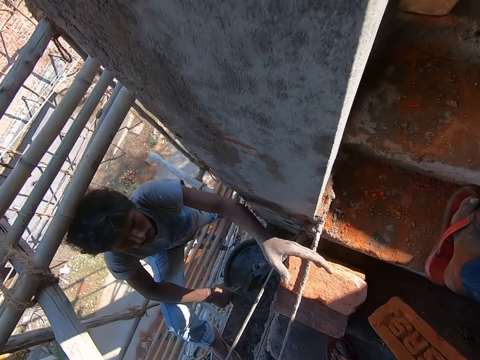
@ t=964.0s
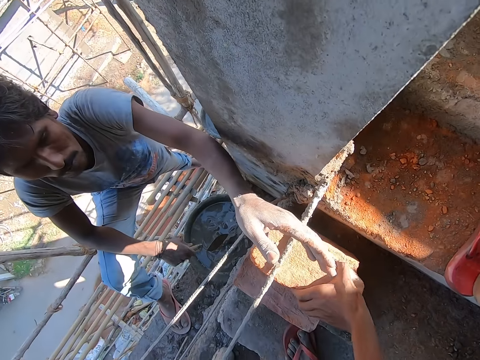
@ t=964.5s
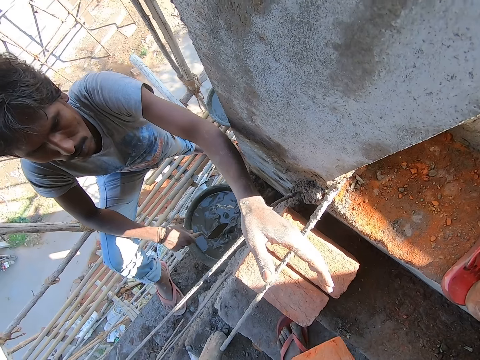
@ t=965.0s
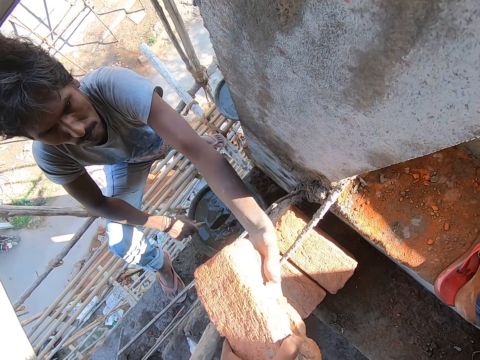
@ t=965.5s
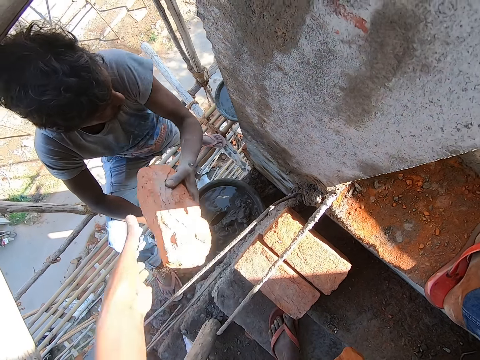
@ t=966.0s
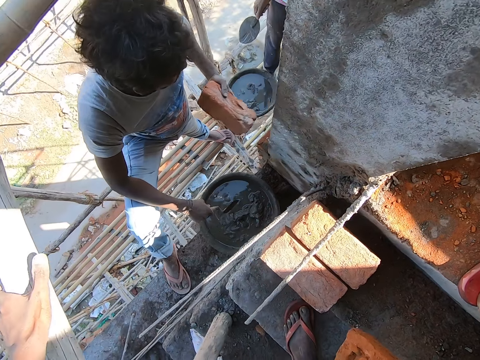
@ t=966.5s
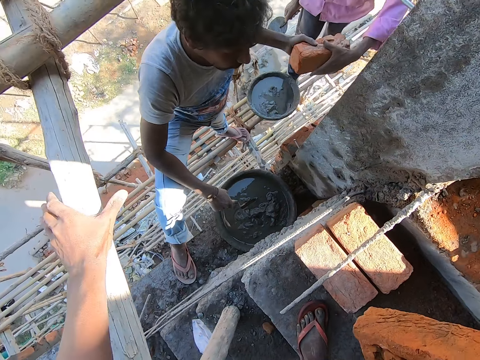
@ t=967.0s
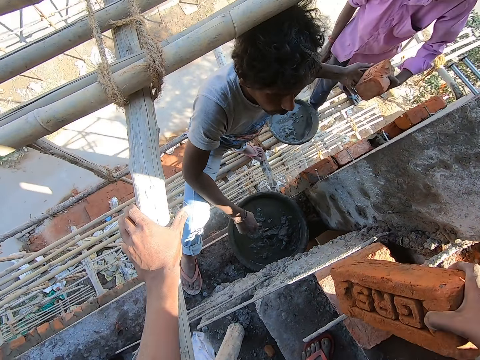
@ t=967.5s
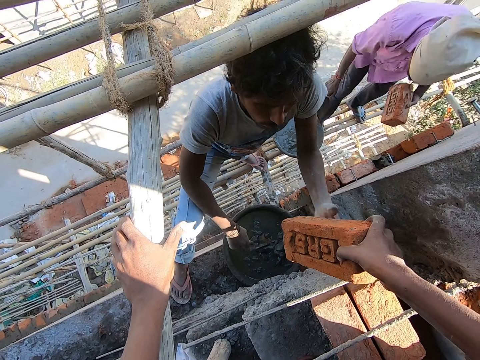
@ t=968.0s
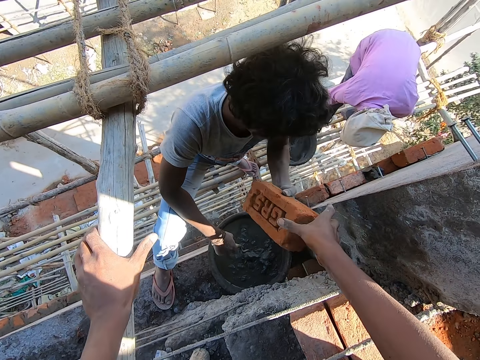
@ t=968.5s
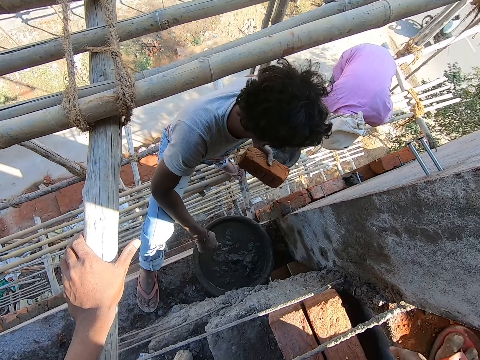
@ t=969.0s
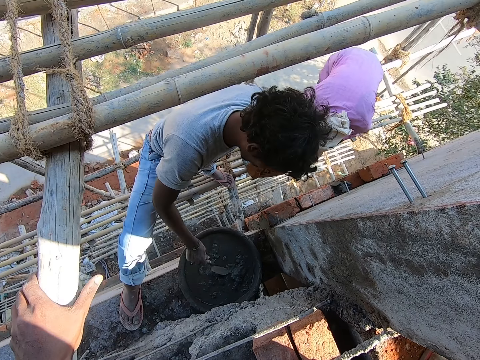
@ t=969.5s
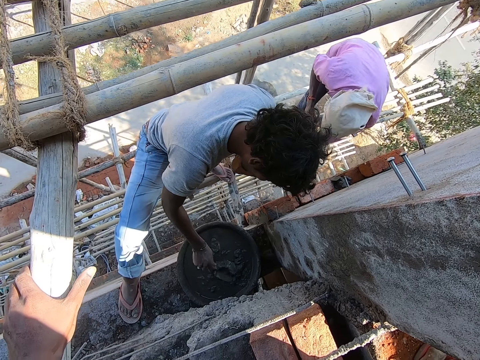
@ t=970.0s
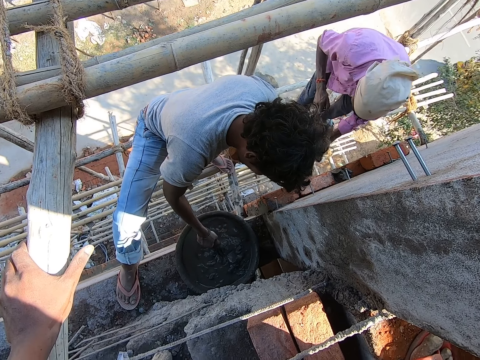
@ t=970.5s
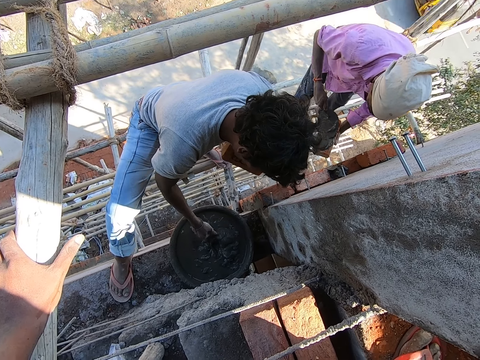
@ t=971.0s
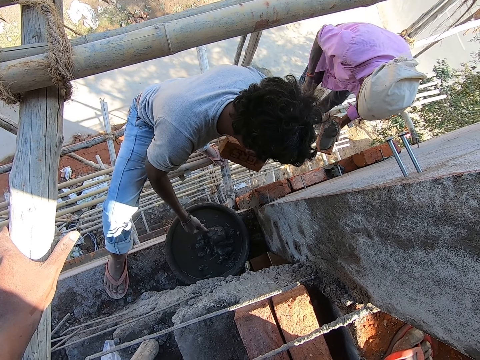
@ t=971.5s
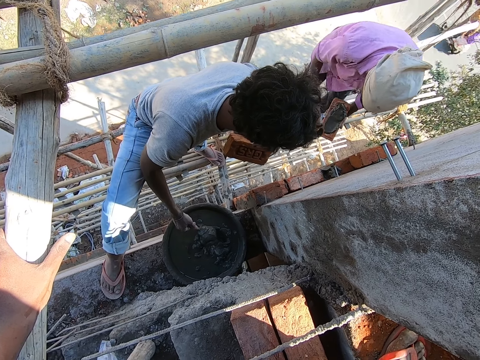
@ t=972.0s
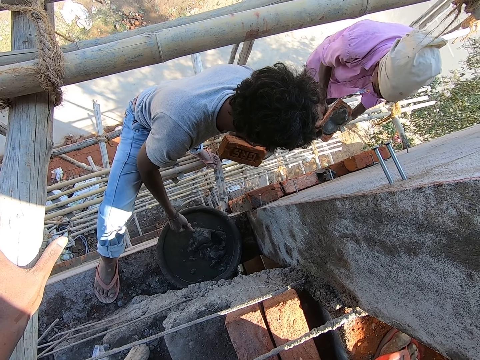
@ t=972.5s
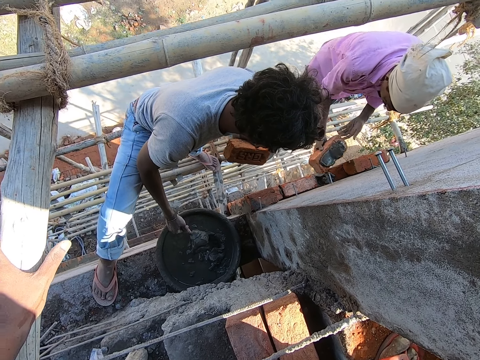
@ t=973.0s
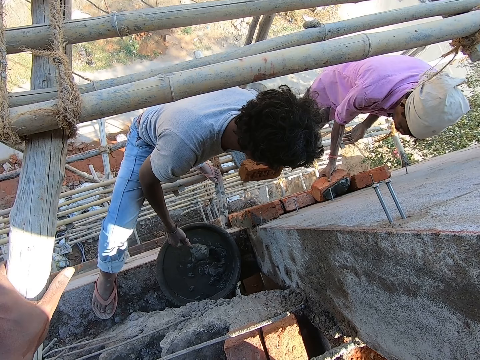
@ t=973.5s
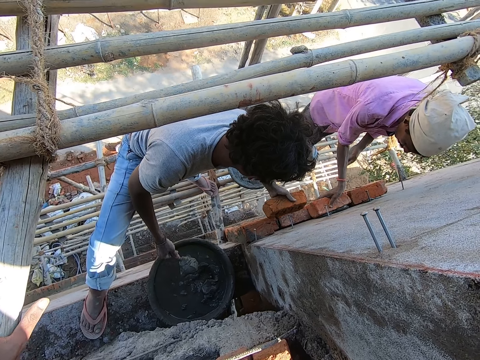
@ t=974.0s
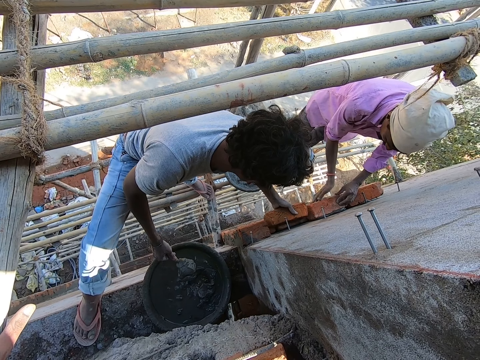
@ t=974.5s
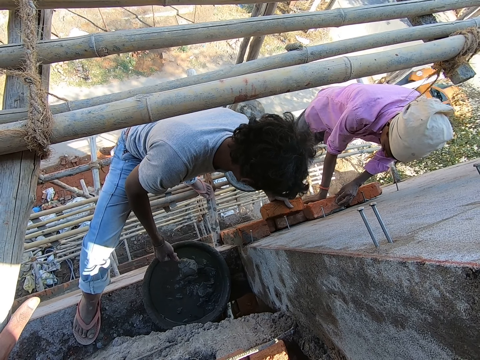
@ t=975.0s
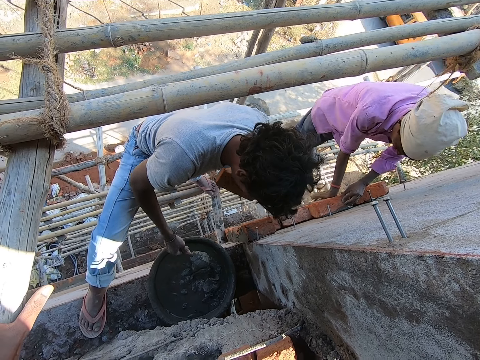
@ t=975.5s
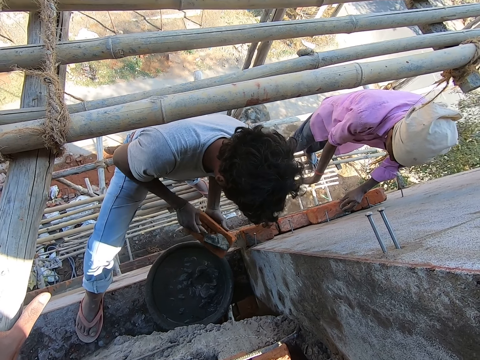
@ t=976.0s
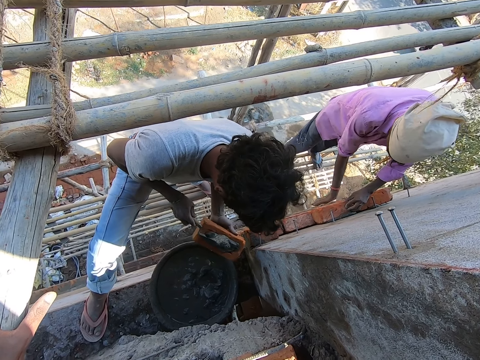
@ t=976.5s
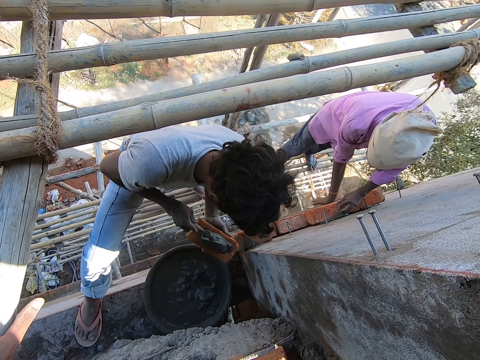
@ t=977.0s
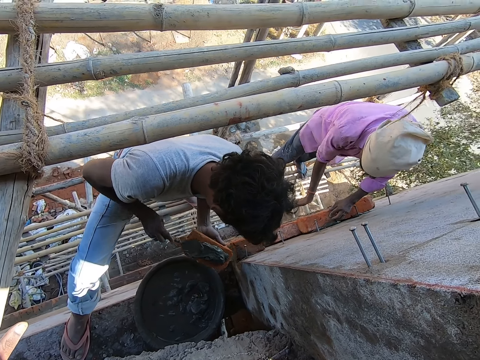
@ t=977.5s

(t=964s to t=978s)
The camera wearer passes the brick to his left hand. He picks up a brick from the ground with his left hand. A man collects the brick from the camera wearer with his left hand. Another man collects the brick from the first man with his left hand. The first man collects the brick from the camera wearer's right hand with his left hand. The other man scoops mortar from the aluminum bowl on the scaffold with the brick trowel in his right hand. The first man scoops mortar from the aluminum bowl on the ground with the brick trowel in his right hand. The other man smoothens the mortar in the brick trowel onto the brick in his left hand. The camera wearer stands by the building. The other man places the brick onto the wall with his right hand, holds the brick on the wall with his left hand, and hits the brick on the wall with his right hand. The first man smoothens the mortar in the brick trowel onto the brick in his left hand.

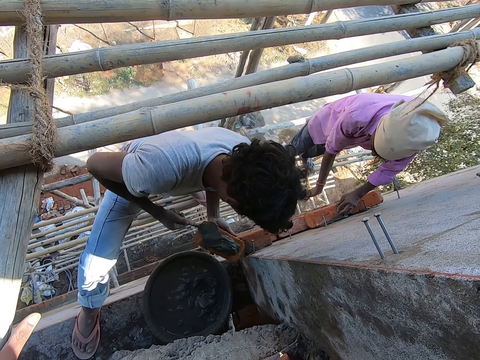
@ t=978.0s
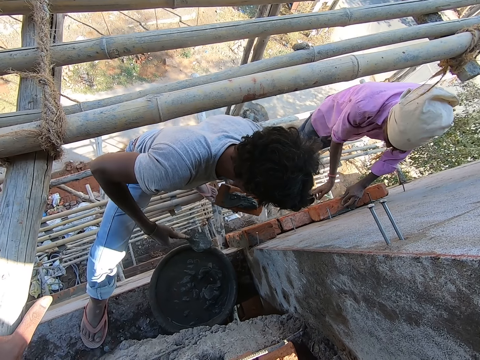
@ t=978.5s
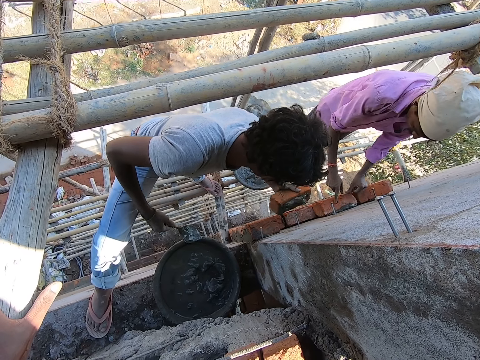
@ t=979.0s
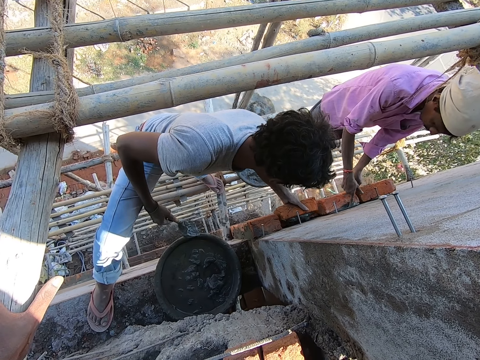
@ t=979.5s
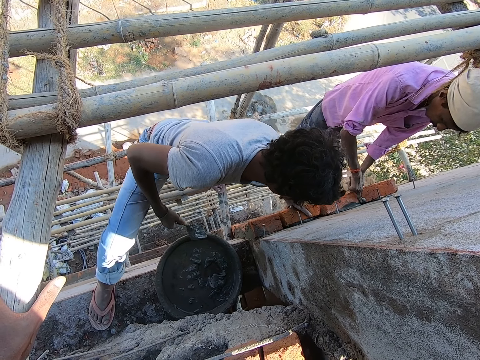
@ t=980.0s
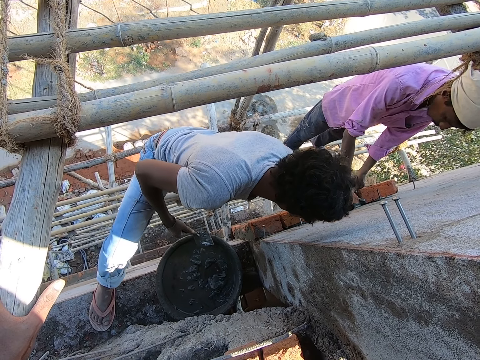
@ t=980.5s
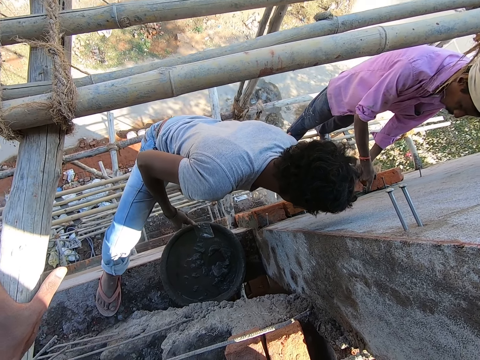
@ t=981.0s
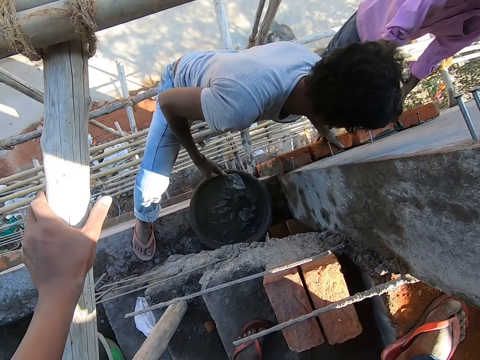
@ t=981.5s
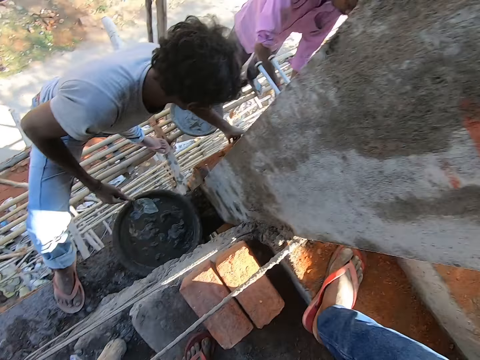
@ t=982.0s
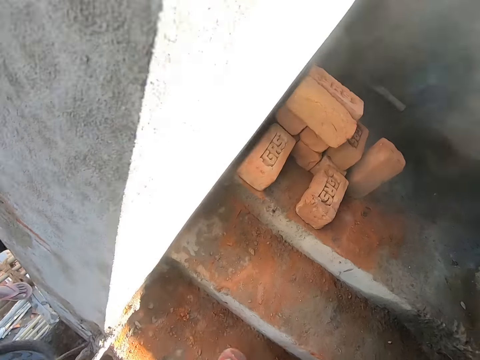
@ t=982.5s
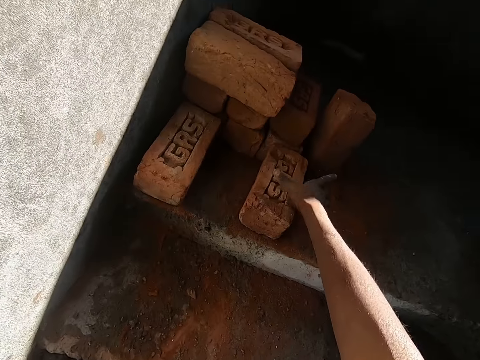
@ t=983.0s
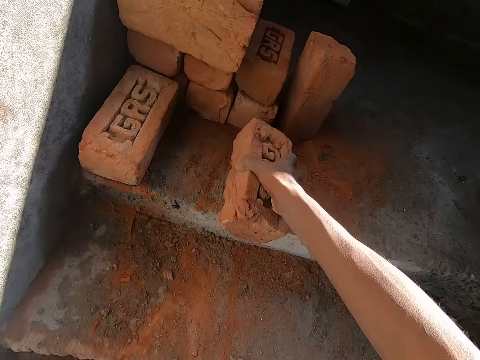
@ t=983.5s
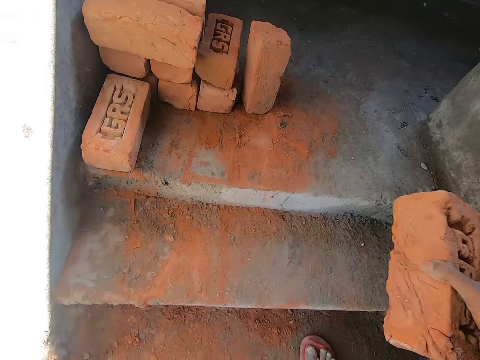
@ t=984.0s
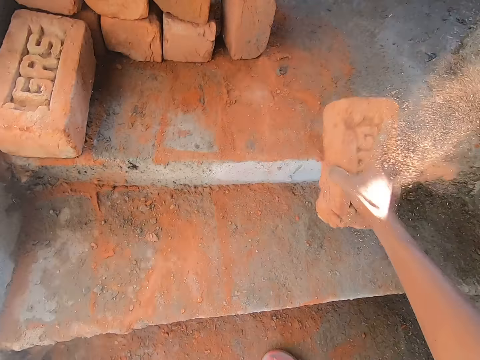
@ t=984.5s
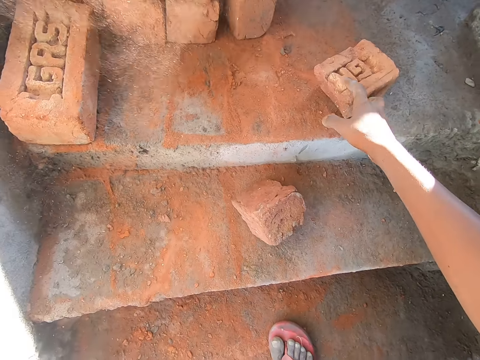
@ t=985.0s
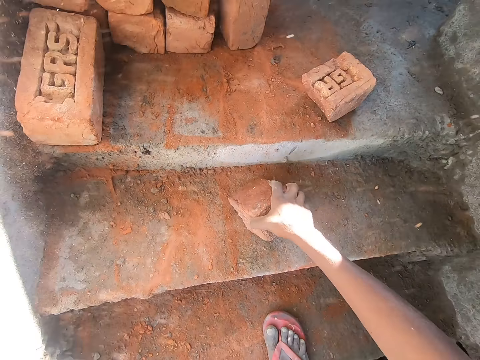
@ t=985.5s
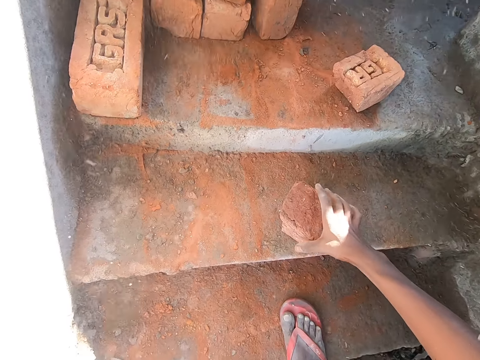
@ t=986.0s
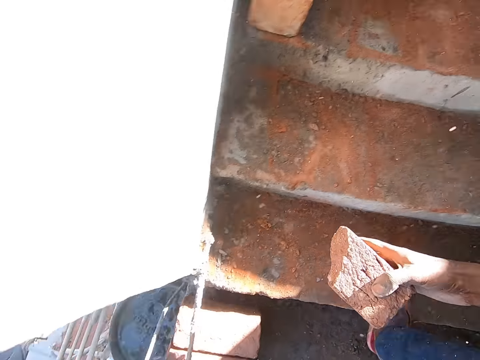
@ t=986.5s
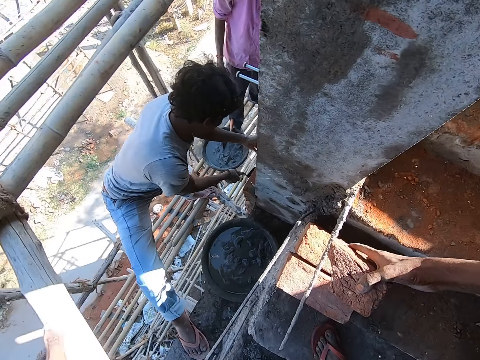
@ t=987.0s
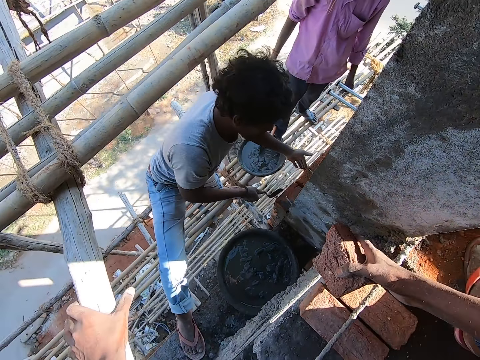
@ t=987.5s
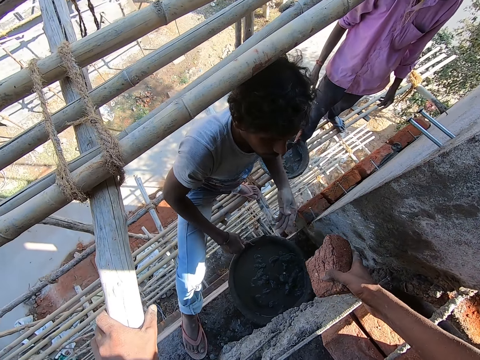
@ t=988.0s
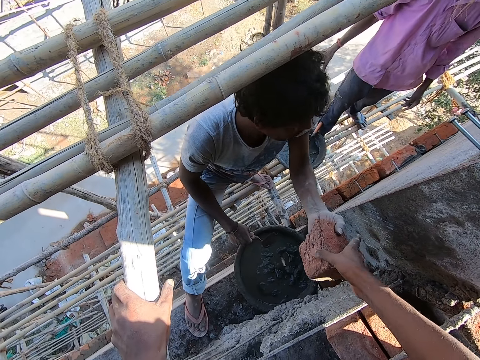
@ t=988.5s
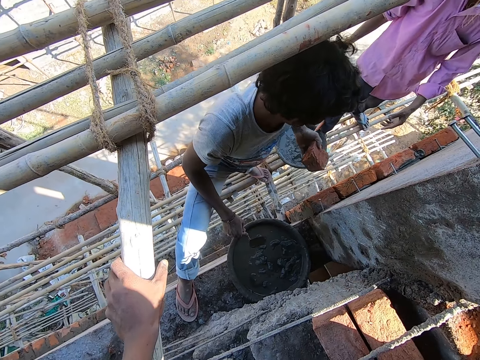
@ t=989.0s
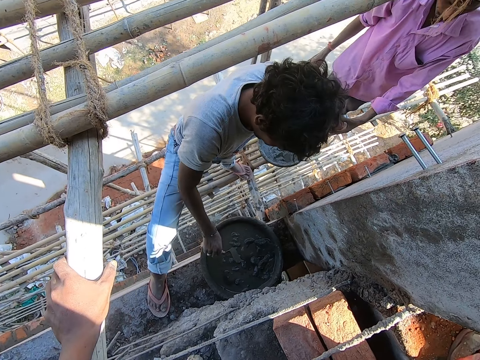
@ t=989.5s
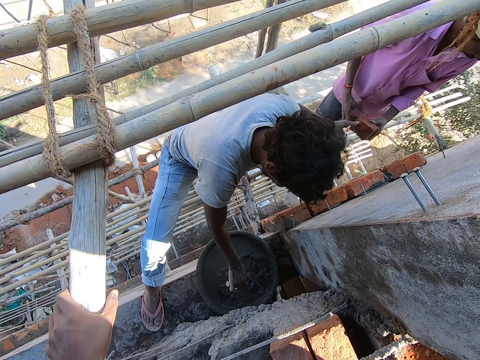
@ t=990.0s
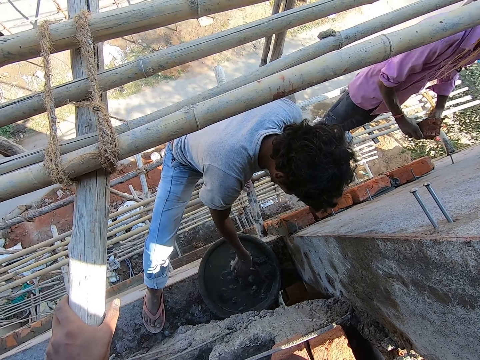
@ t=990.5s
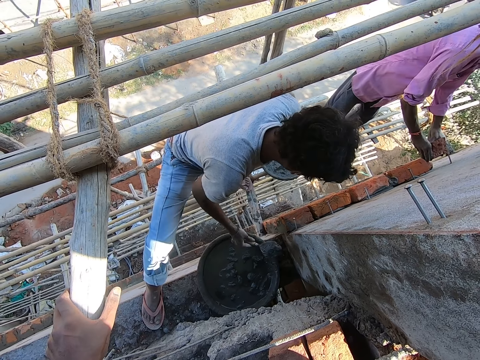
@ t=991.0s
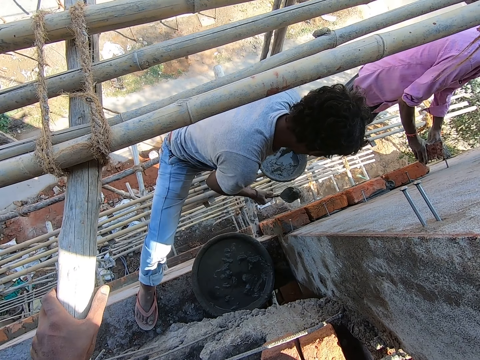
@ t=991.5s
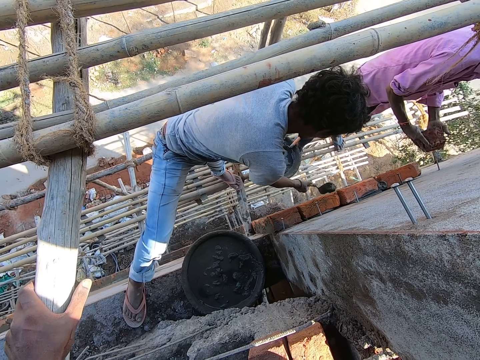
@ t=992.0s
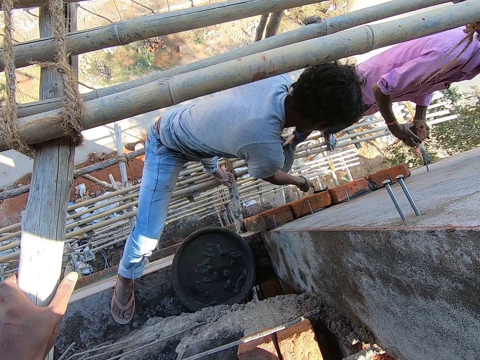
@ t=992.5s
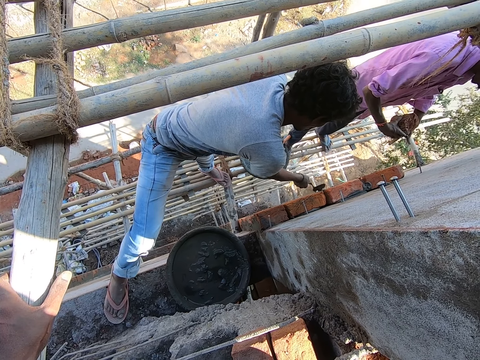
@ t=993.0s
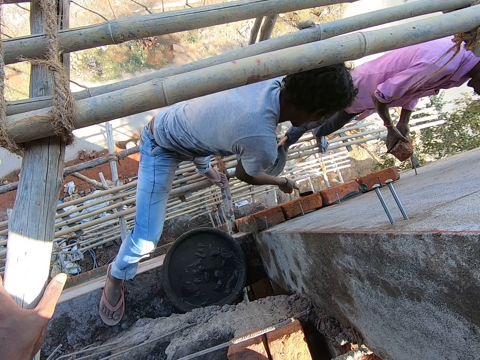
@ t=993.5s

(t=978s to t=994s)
A man places the brick onto the wall with his left hand. The camera wearer stares at the man. He picks up a brick from the ground with his right hand, hits the brick on the ground, and picks up a piece of the brick from the ground with his right hand. The man smoothens mortar on the wall with the brick trowel in his right hand. The camera wearer interacts with the man. The man collects the piece of brick from the camera wearer with his left hand. Another man collects the piece of brick from the first man with his left hand. The first man scoops mortar from the aluminum bowl on the ground with the brick trowel in his right hand. The camera wearer stands by the building edge. The first man pours the mortar onto the wall. The other man holds the brick with both hands.
